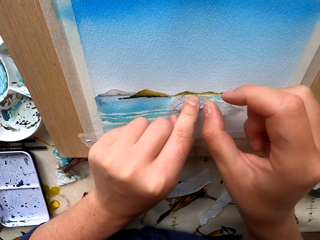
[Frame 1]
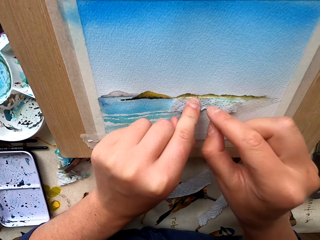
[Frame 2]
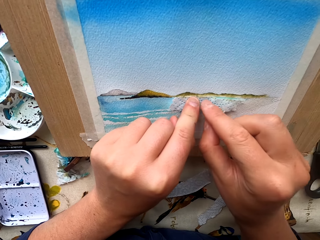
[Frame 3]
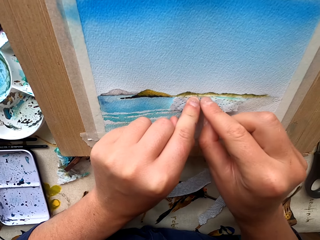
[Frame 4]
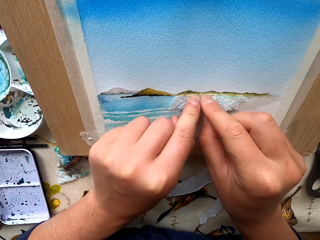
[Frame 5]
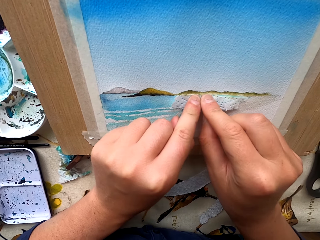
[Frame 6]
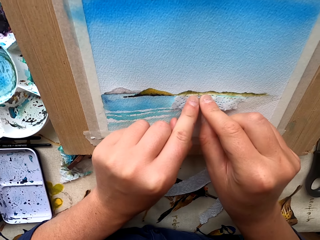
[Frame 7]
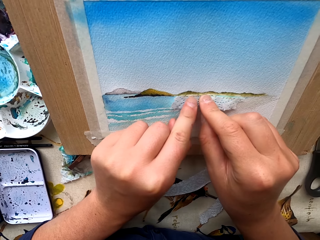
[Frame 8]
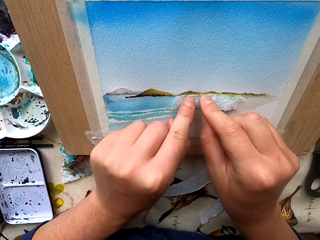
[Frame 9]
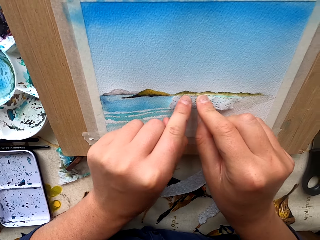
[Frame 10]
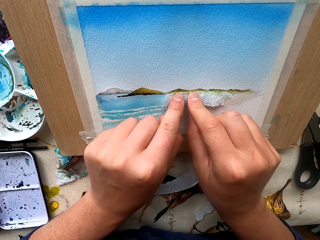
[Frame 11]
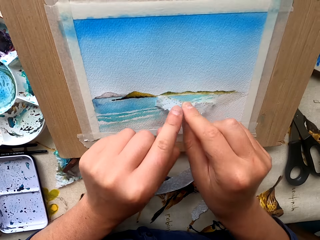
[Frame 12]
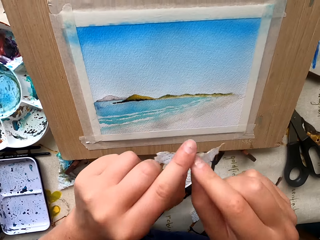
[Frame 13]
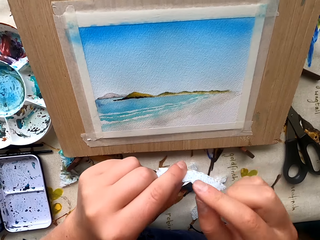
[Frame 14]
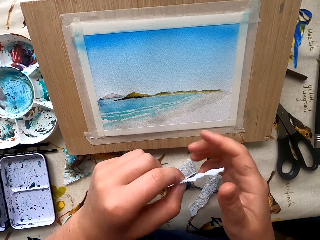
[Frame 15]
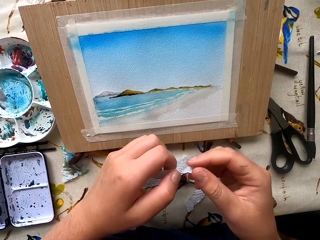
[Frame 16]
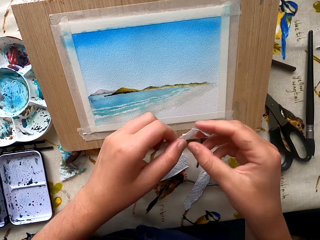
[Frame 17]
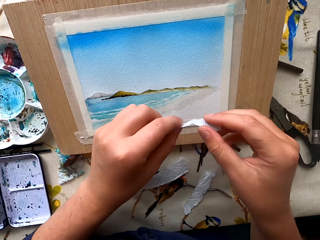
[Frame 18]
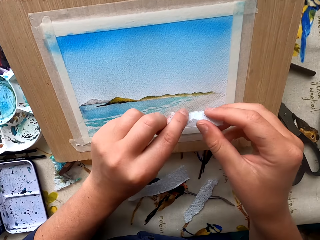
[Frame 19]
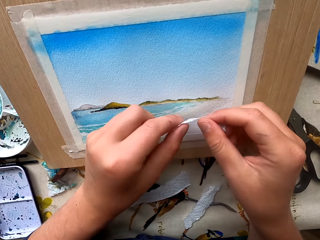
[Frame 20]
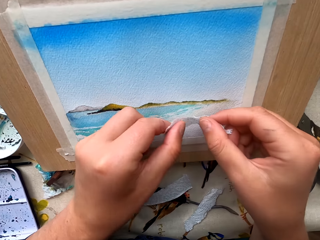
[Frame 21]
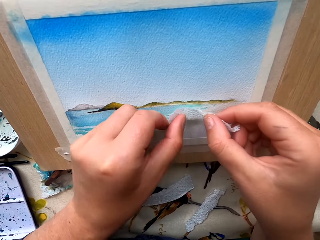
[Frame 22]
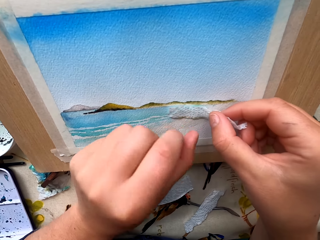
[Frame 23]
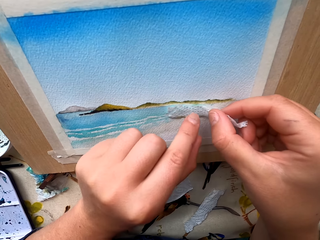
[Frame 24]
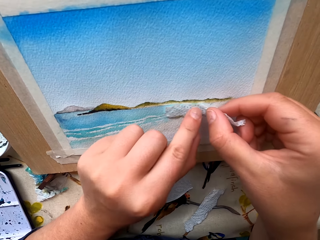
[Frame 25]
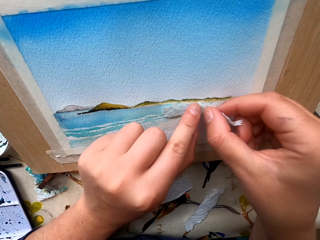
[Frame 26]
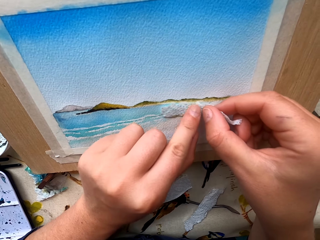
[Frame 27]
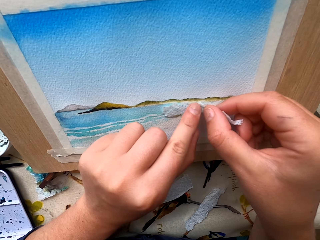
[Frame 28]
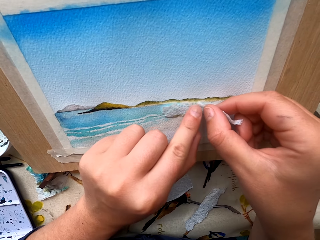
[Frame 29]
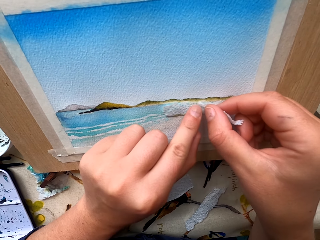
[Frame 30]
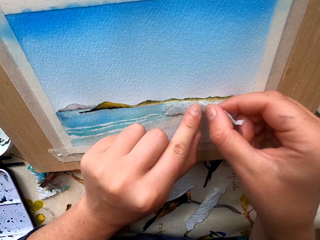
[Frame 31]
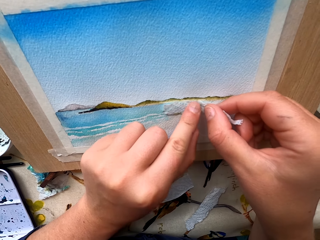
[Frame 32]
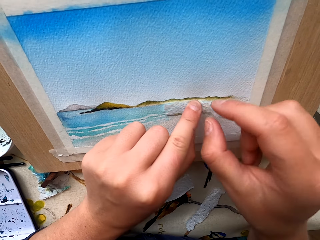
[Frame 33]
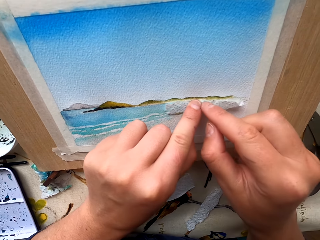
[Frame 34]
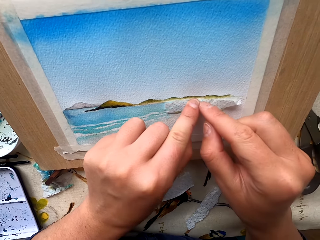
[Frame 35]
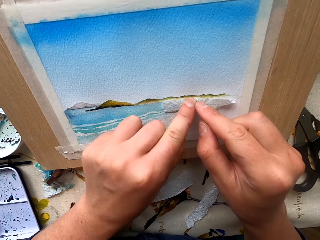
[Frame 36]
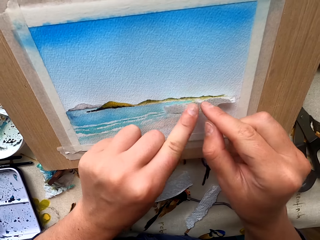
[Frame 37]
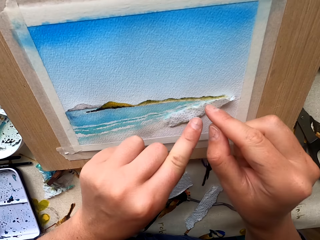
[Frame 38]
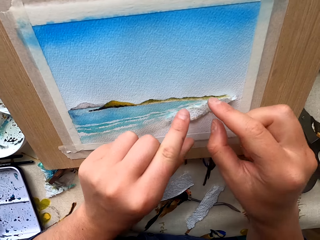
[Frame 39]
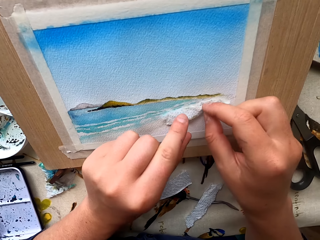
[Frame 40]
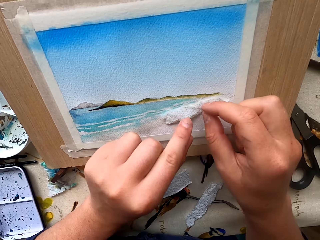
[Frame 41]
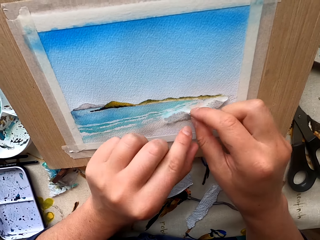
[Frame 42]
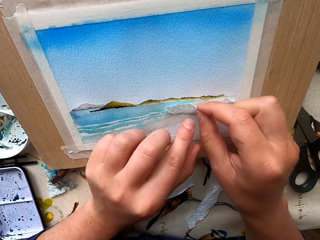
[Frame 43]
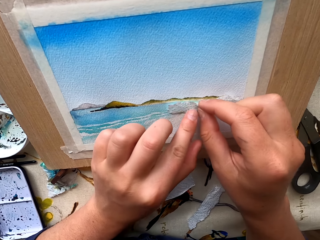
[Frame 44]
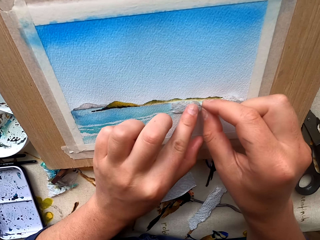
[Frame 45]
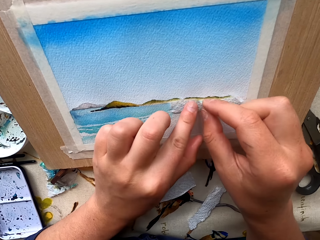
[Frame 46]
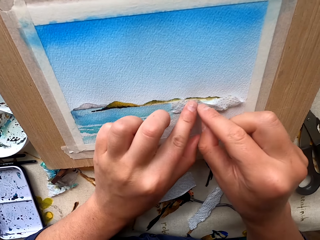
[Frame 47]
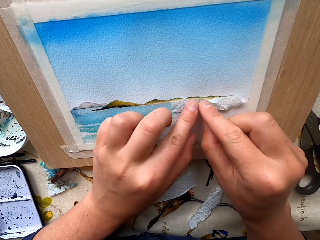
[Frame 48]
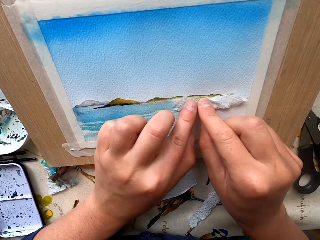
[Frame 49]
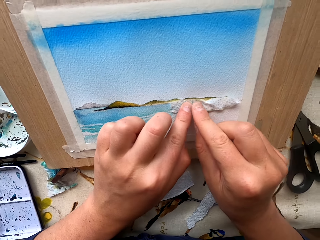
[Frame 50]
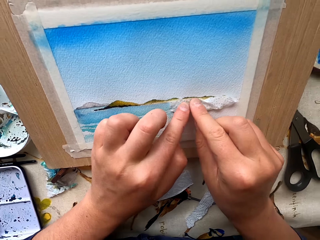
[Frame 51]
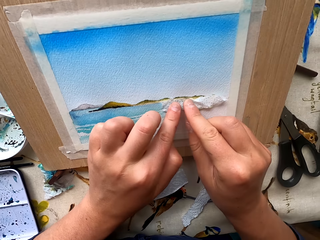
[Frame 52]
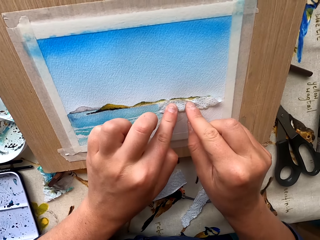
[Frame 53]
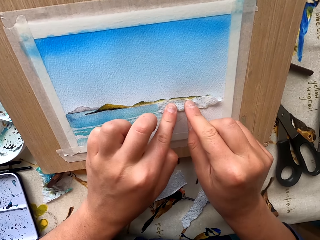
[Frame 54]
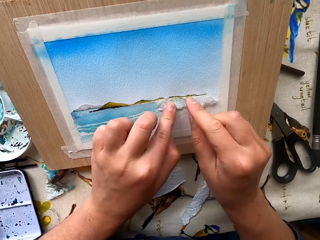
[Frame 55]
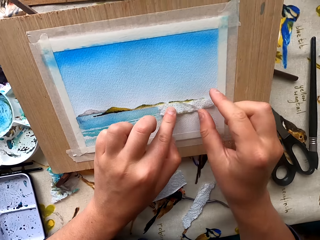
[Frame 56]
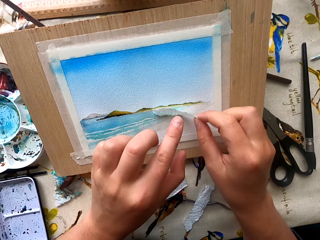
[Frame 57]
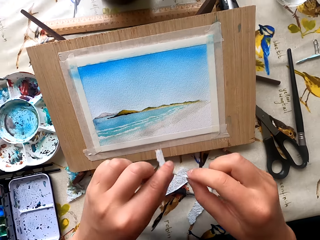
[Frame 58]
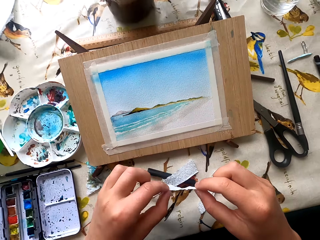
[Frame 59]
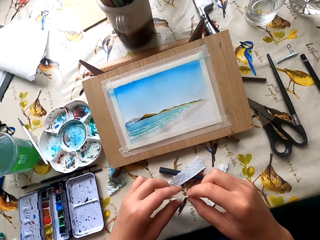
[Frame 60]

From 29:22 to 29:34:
The camera wearer holds the tissue.

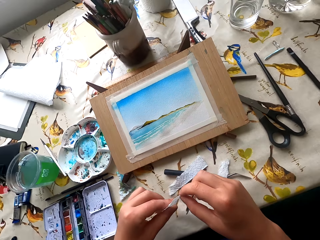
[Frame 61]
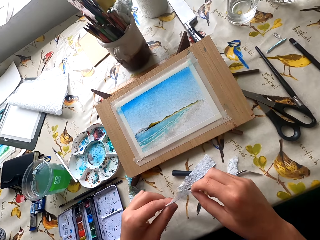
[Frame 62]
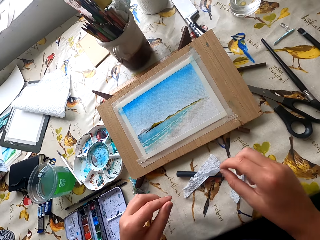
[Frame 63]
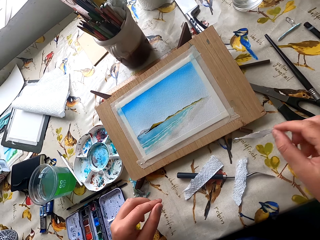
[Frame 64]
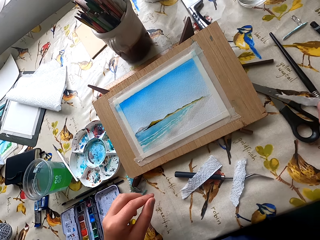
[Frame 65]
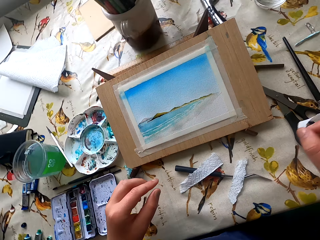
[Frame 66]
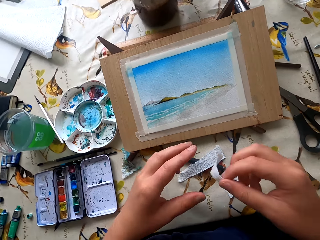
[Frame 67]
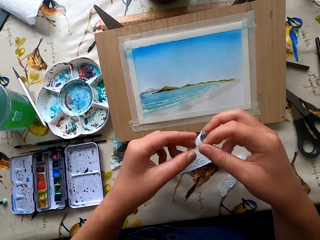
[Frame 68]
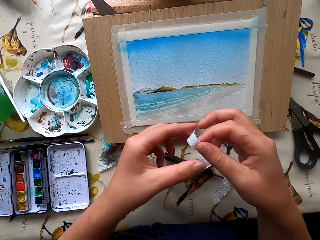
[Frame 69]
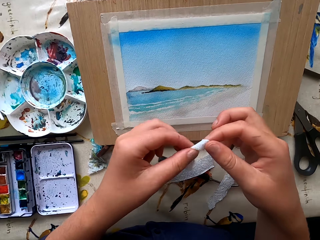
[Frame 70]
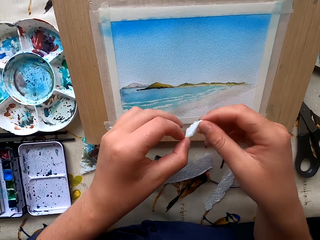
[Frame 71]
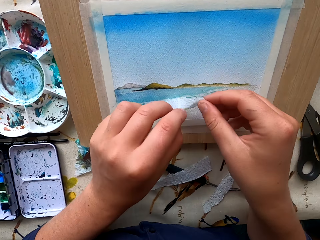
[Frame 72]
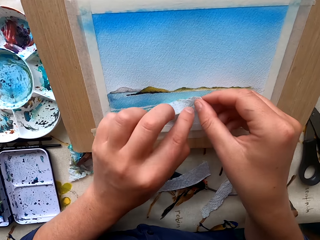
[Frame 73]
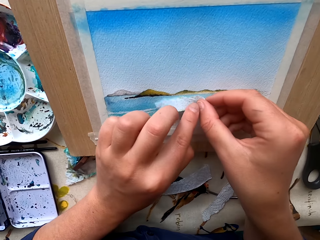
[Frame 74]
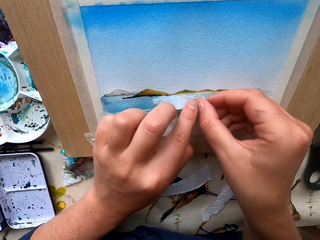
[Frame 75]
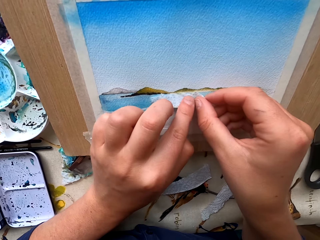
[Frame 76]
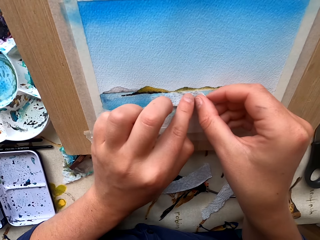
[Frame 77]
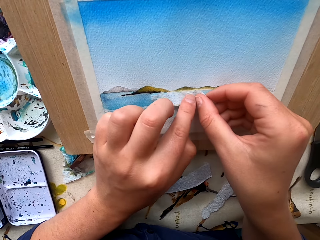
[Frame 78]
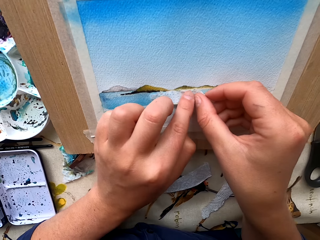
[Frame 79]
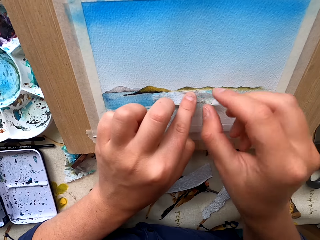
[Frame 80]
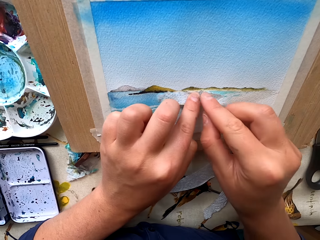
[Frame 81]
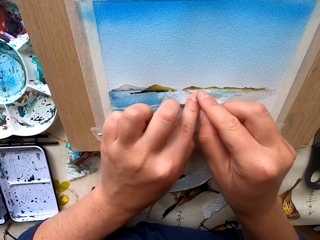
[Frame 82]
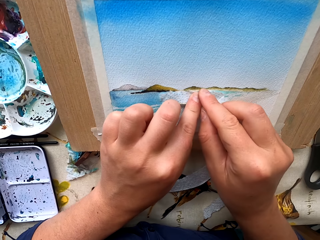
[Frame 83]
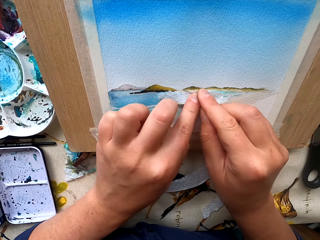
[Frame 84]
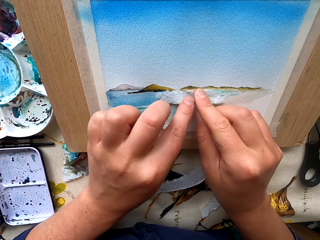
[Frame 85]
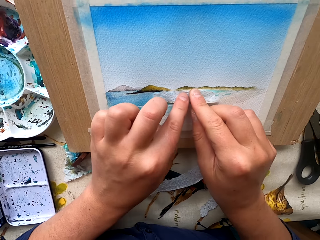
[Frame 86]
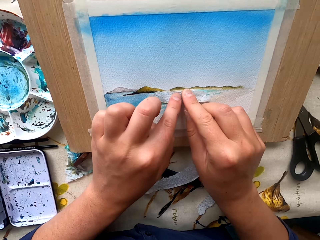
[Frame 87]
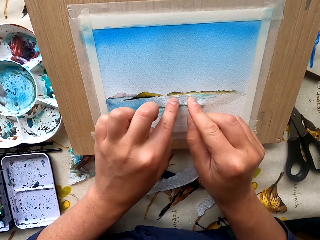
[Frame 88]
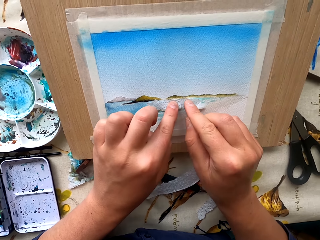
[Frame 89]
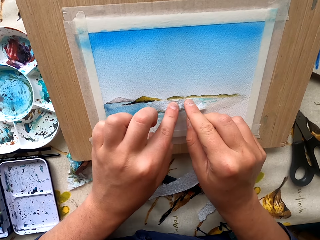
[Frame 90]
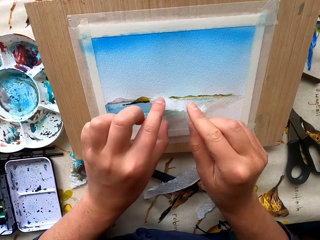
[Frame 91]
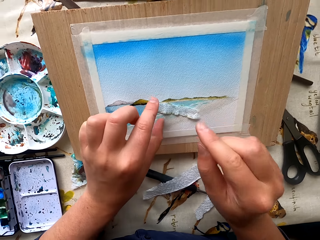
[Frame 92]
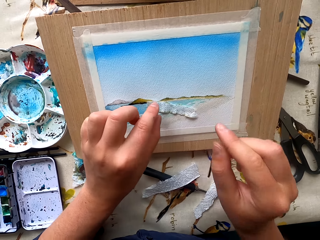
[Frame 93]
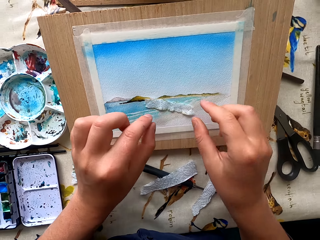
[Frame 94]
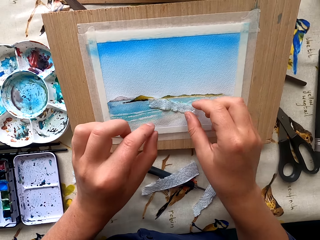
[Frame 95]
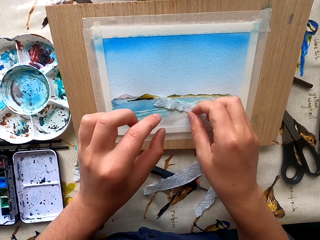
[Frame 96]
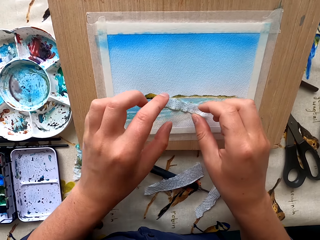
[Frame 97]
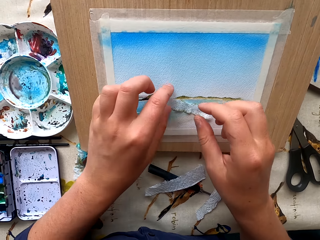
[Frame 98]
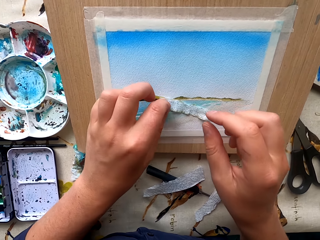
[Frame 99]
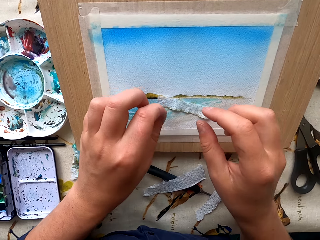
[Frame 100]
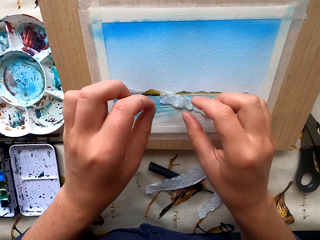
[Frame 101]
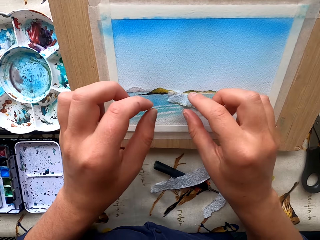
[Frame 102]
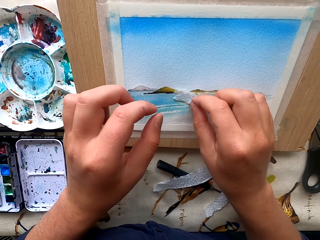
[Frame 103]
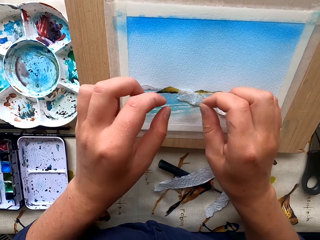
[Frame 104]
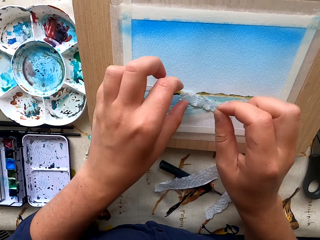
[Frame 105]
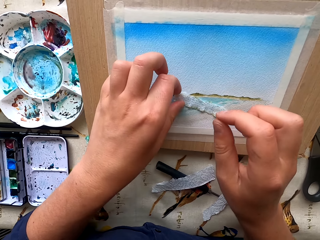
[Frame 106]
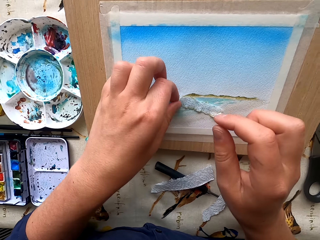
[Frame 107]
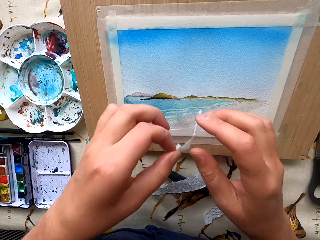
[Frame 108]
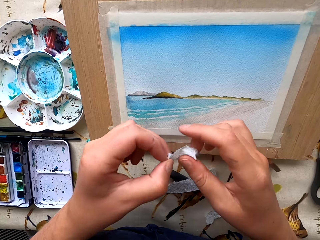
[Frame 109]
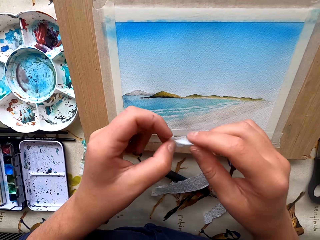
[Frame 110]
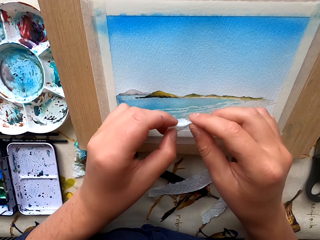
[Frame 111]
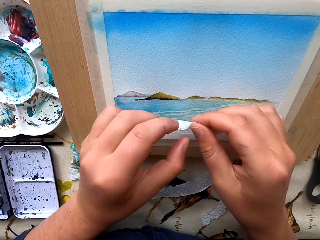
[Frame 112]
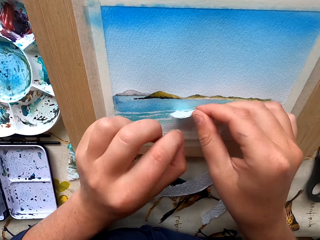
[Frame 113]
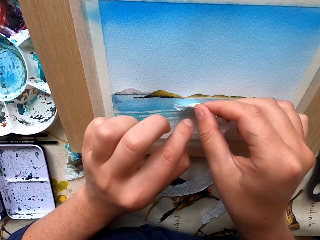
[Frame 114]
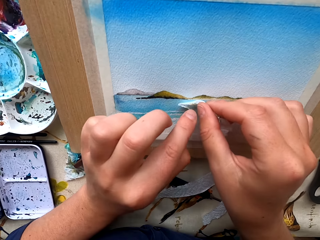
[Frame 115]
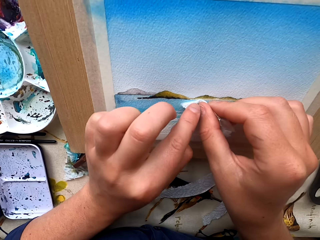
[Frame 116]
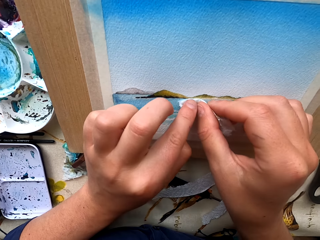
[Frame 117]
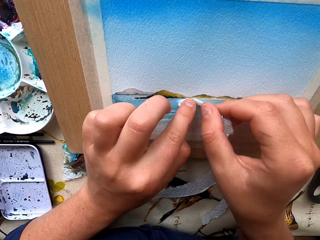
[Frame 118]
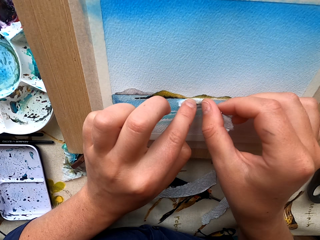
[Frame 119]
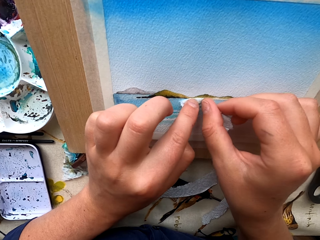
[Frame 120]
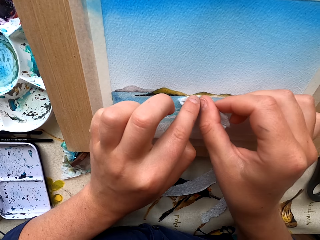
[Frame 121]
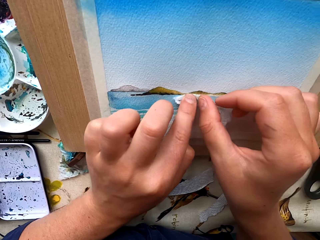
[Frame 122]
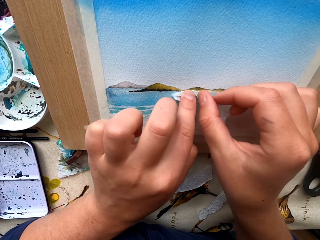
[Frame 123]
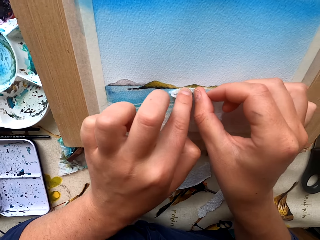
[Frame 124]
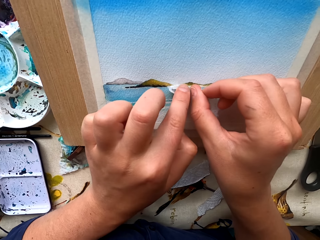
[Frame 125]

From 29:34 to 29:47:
The camera wearer puts the tissue paper on the drawing picture.
